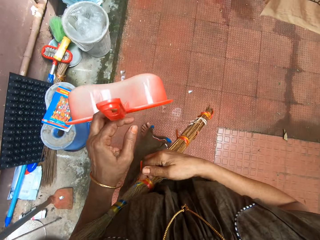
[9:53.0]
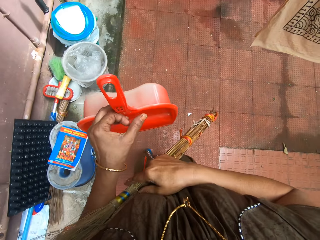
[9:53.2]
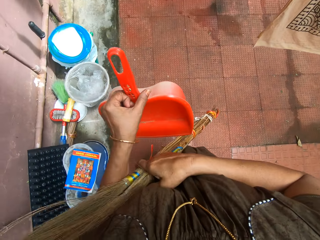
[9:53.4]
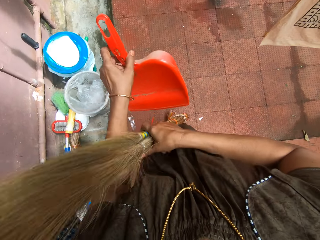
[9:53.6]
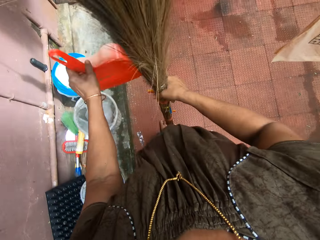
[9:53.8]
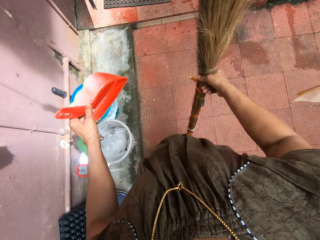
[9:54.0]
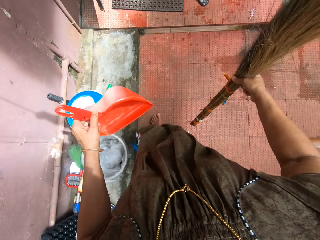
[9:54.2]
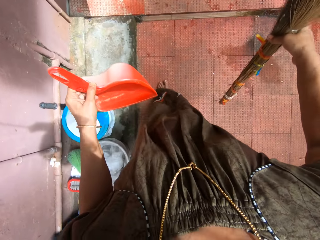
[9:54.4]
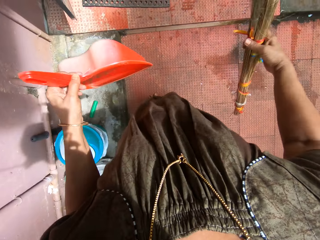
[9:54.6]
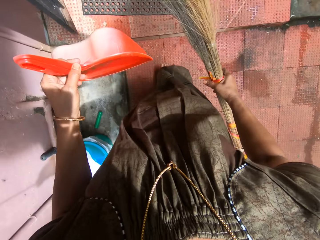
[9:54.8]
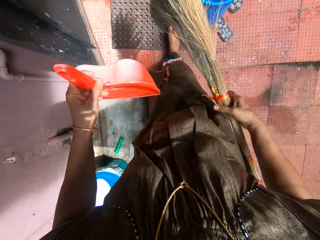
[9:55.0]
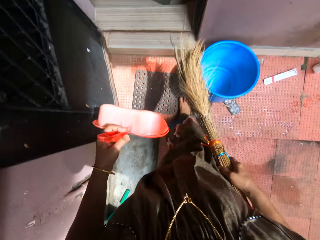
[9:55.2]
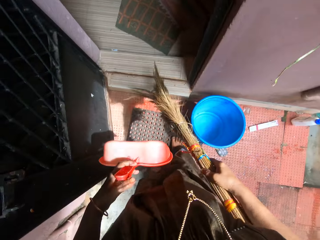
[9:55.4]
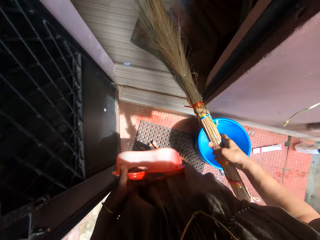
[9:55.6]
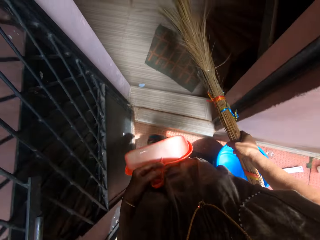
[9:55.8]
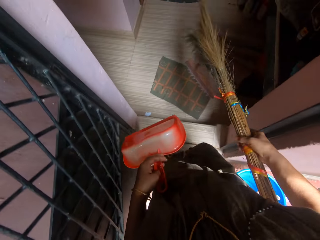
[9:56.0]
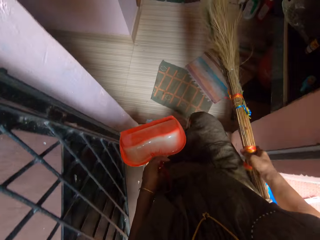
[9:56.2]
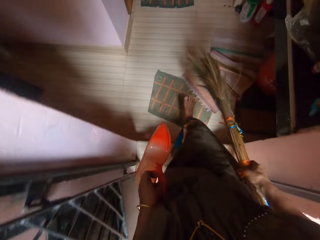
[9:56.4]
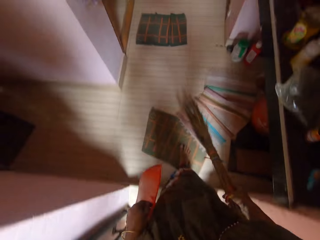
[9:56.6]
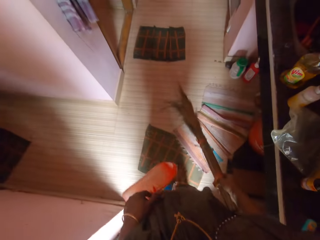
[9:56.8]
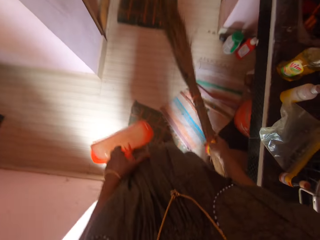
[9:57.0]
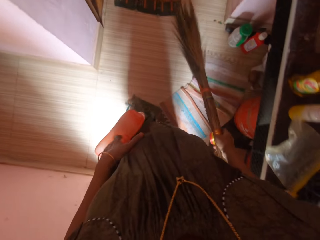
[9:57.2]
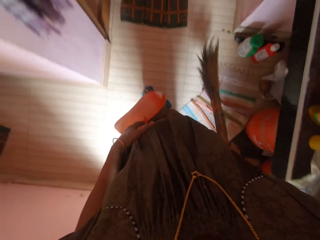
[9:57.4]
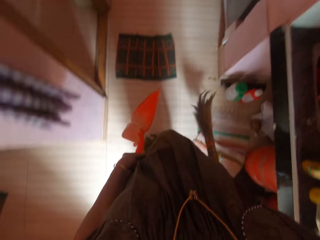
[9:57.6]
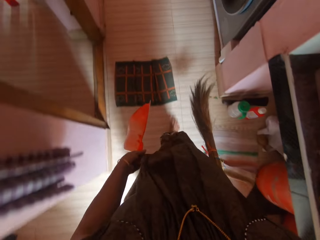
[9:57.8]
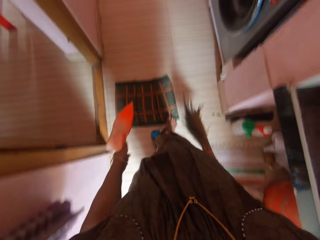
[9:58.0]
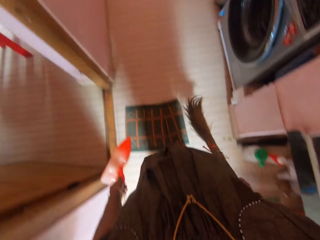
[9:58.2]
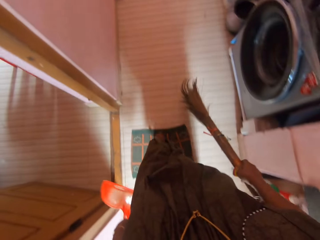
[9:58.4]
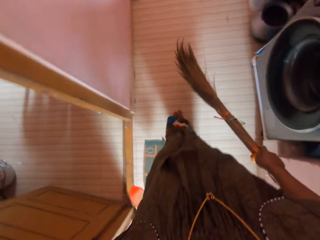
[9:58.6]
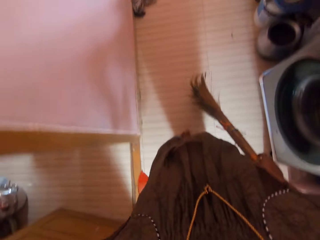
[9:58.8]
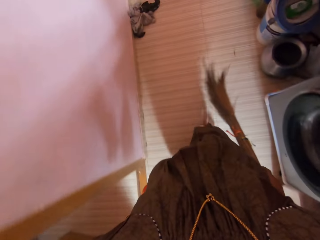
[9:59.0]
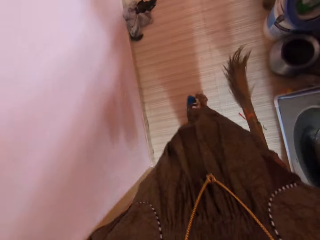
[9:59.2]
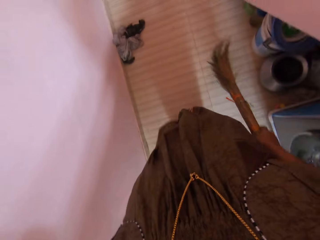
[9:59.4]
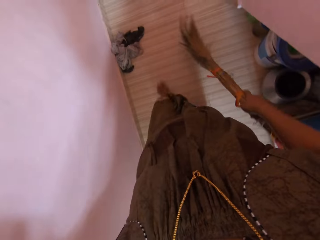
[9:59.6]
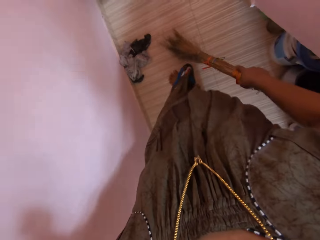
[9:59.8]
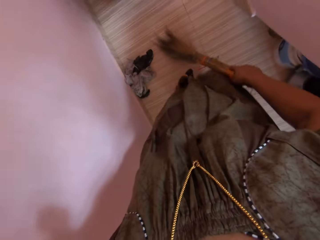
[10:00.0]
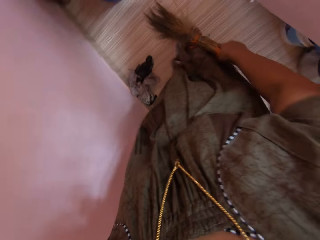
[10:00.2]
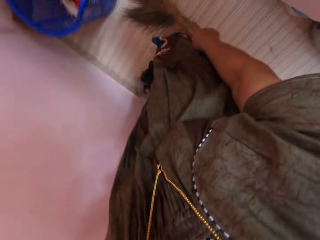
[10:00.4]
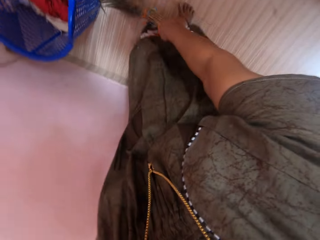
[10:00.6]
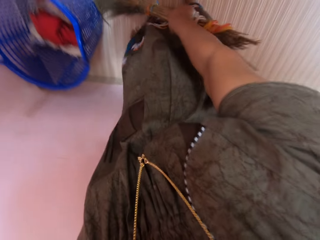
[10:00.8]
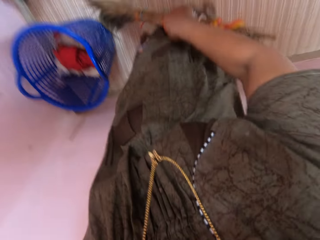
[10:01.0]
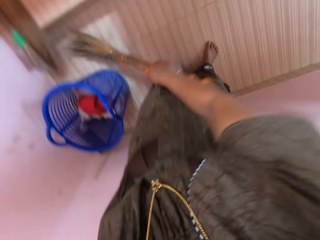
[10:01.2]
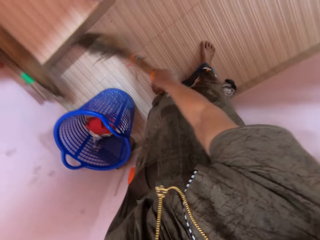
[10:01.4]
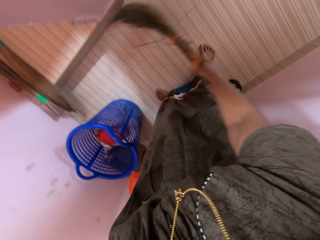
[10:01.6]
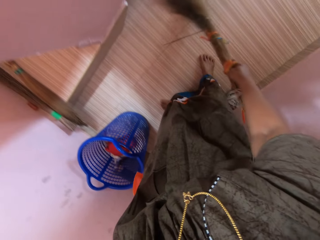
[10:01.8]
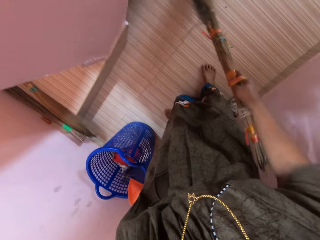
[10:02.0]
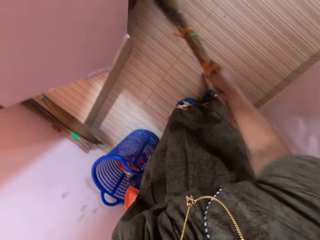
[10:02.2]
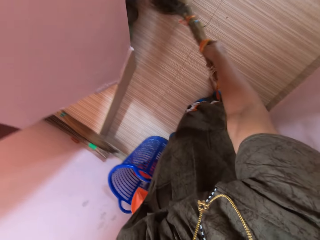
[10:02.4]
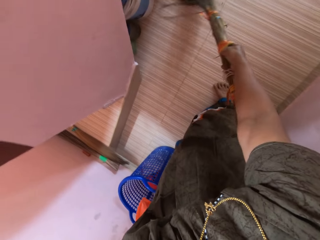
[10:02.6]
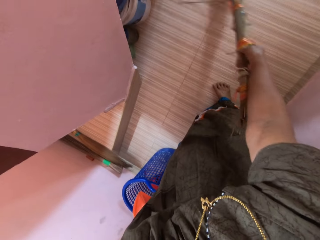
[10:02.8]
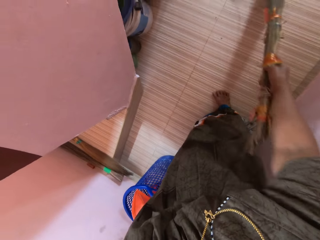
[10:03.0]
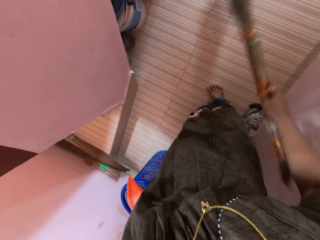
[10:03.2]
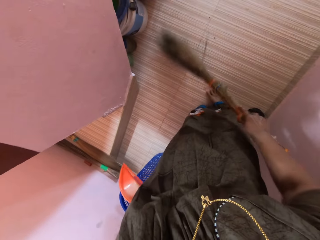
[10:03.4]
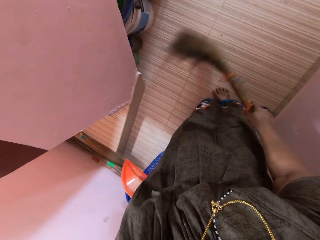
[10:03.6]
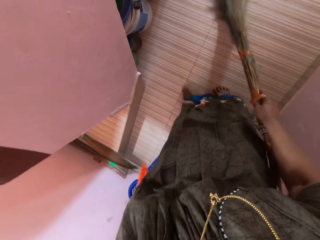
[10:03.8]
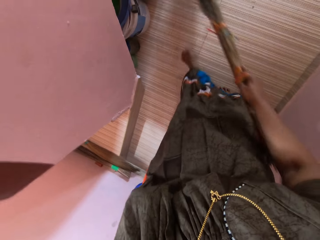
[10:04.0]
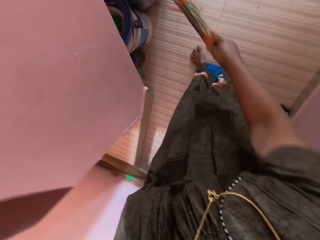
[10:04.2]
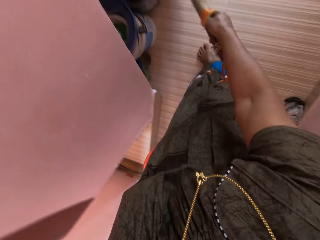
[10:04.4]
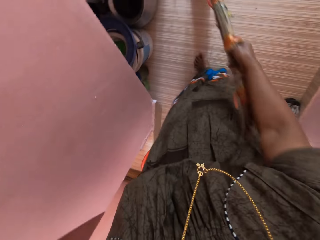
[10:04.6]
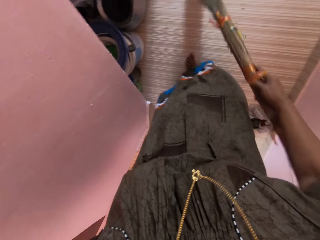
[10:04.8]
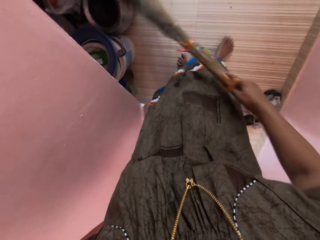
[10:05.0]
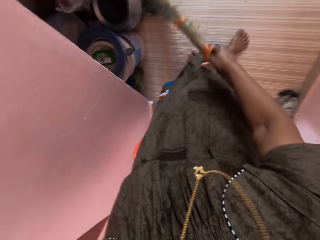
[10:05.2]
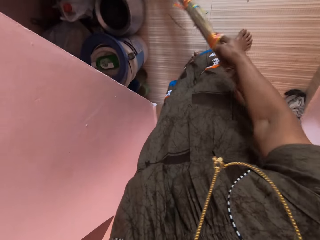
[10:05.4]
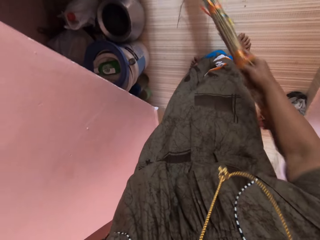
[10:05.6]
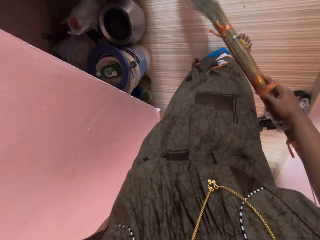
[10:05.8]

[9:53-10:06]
The camera wearer holds a broom with the right hand. She walks inside the apartment. She sweeps the floor with the broom in her hands.

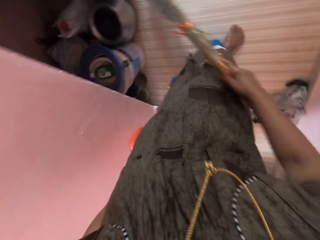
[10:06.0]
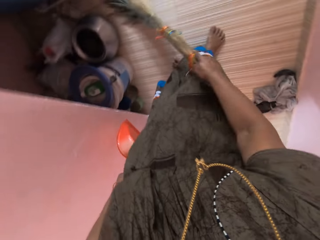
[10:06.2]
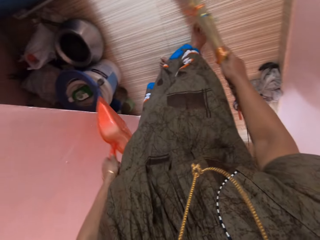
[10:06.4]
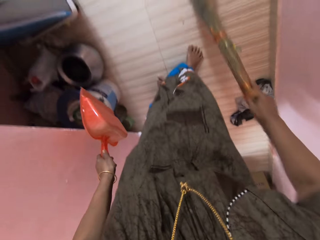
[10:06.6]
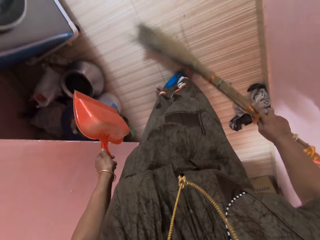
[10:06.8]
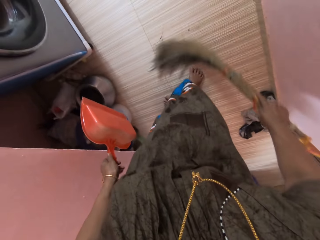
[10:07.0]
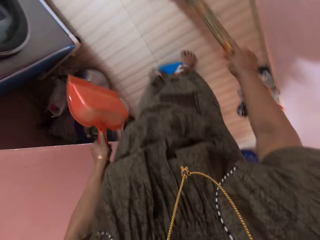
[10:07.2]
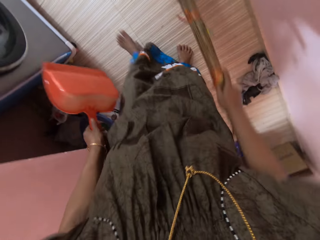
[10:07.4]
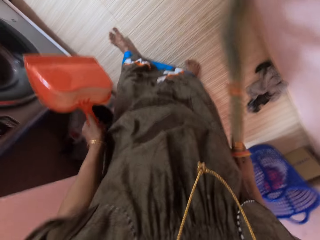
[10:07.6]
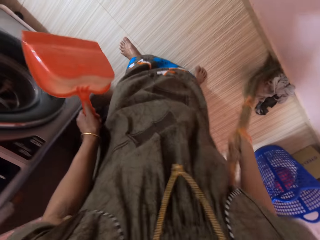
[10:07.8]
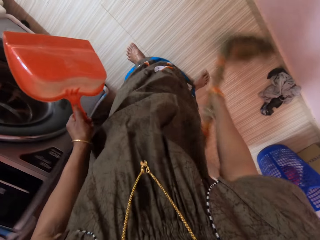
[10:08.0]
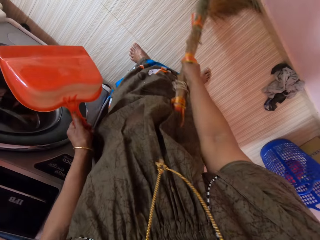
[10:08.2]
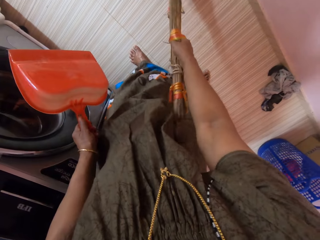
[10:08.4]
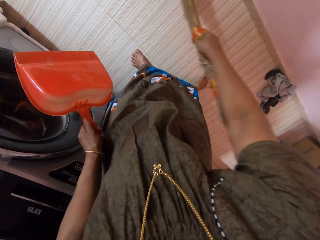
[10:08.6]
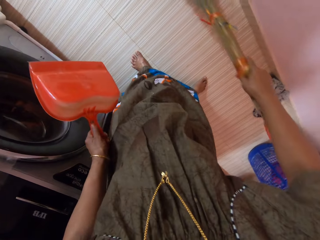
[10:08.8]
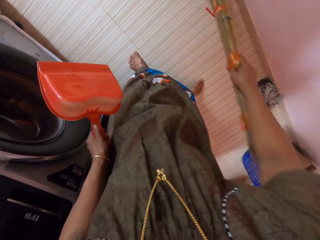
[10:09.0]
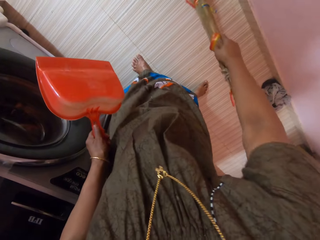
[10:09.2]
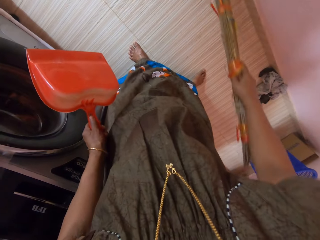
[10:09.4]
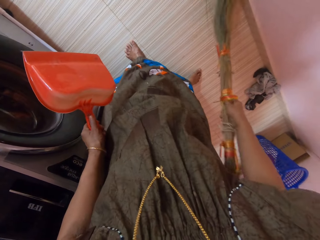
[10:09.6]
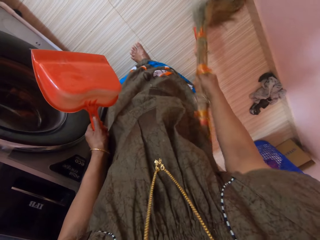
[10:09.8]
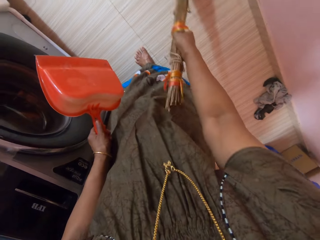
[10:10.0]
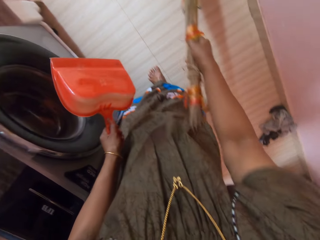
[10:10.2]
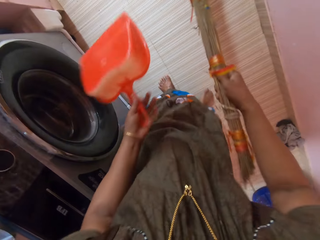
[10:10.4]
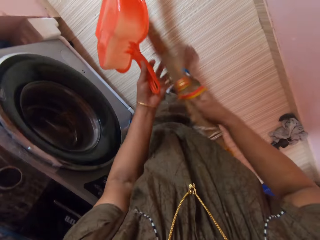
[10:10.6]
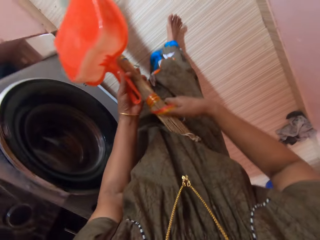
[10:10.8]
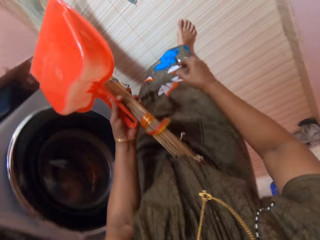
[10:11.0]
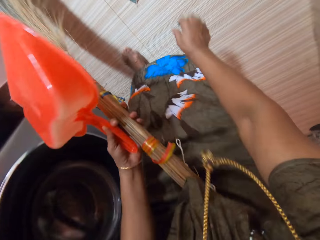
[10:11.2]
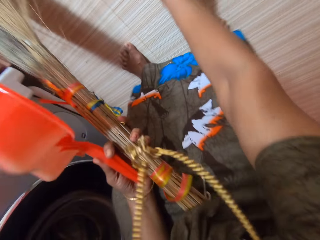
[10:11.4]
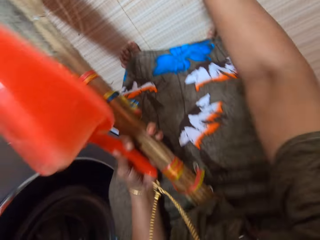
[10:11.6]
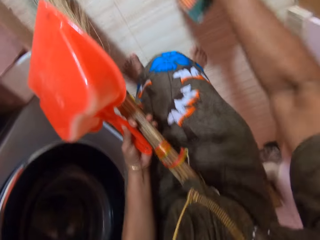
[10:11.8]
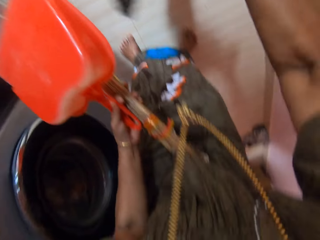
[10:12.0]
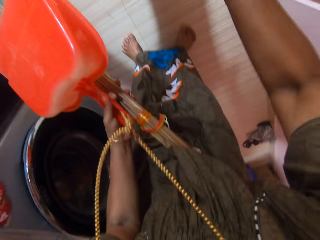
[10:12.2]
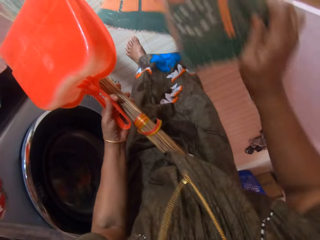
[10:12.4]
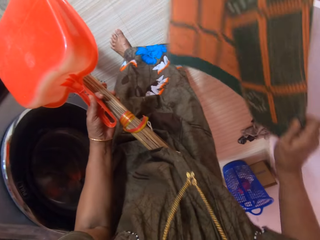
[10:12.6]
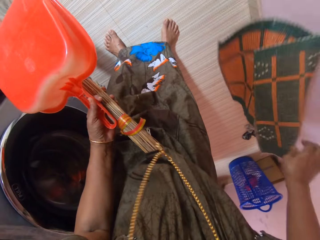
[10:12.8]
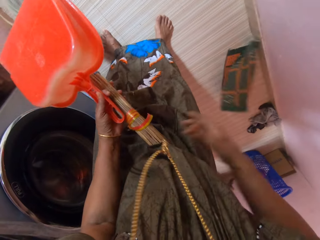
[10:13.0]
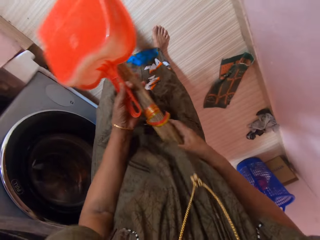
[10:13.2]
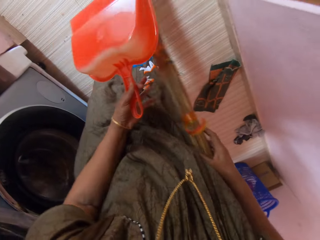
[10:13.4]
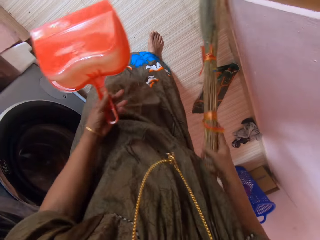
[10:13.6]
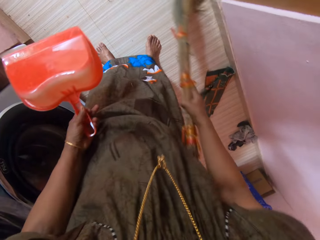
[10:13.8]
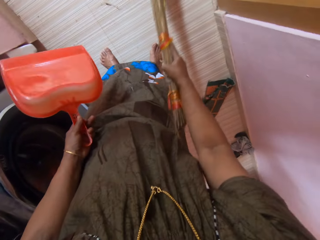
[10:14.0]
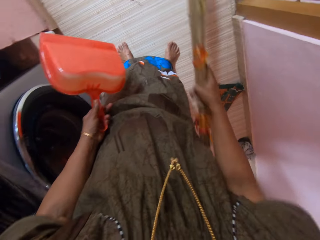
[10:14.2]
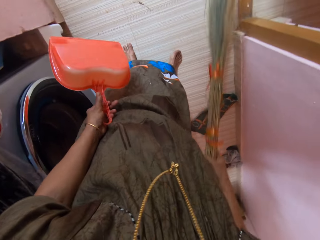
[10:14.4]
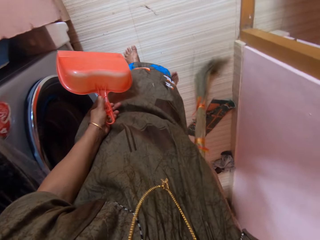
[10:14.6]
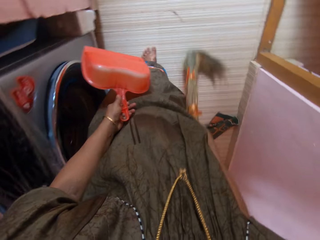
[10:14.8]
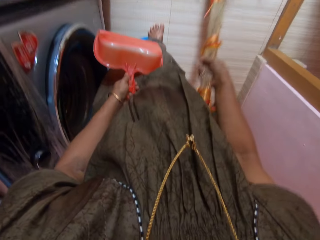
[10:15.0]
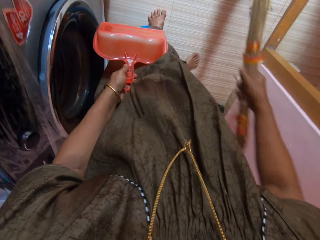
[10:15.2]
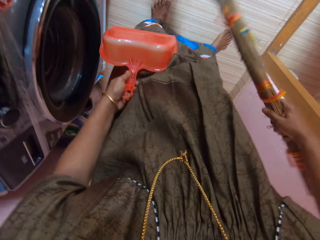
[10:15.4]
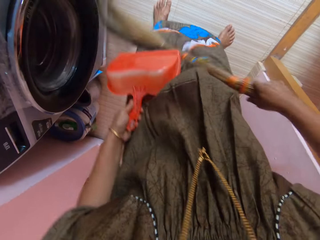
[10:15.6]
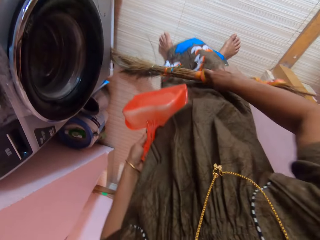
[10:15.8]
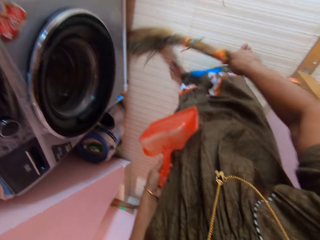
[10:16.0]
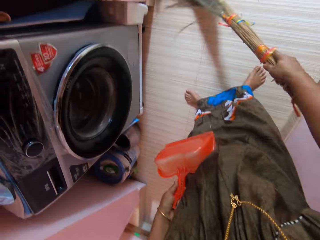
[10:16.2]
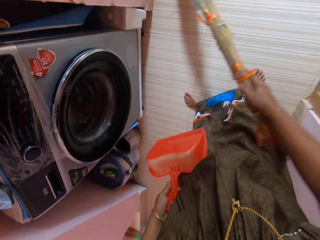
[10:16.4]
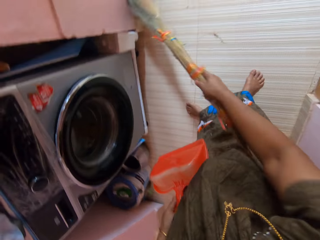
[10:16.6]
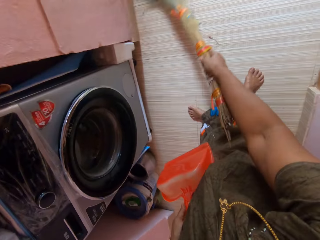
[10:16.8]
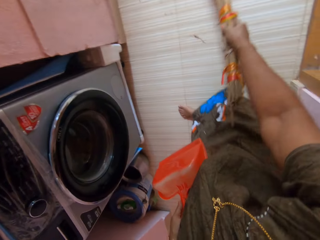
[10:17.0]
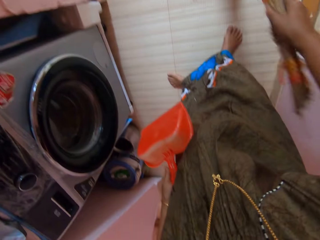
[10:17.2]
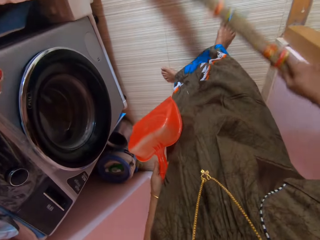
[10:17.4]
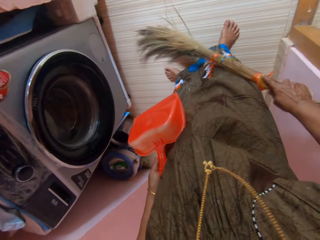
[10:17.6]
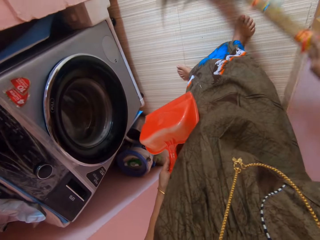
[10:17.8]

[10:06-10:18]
The camera wearer holds the broom with the left hand. She passes the broom from her right hand to her left hand. She picks up a door mat, shakes off dirt from the door mat on the floor and puts down the door mat. She takes the broom from her left hand with her right hand. She holds the broom with the right hand. She sweeps the floor with the broom in her right hand.
